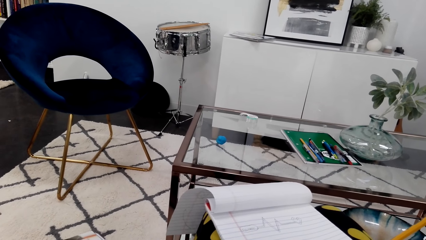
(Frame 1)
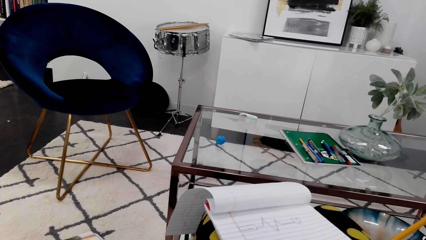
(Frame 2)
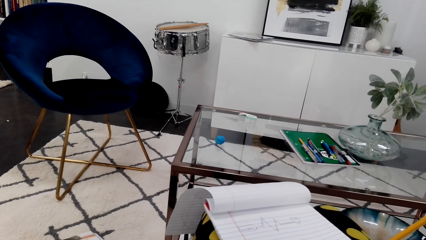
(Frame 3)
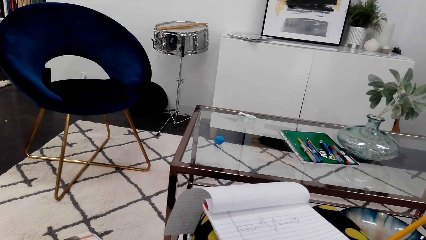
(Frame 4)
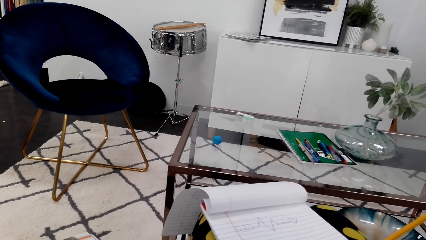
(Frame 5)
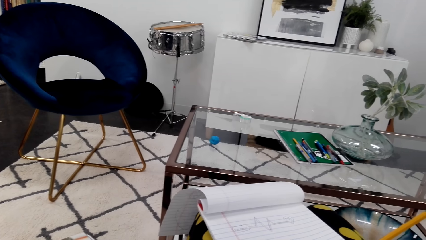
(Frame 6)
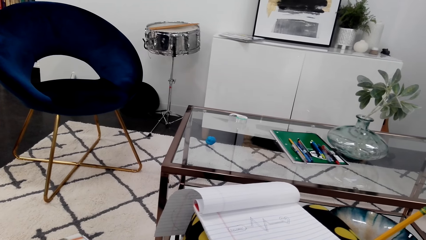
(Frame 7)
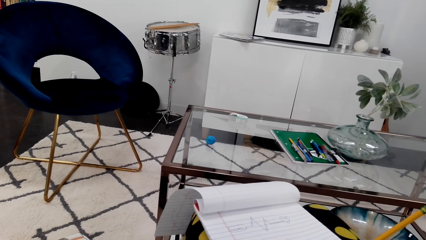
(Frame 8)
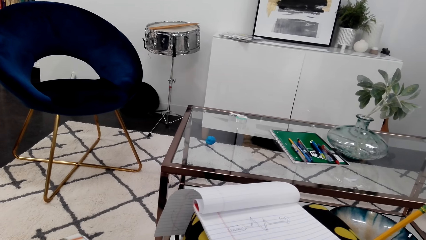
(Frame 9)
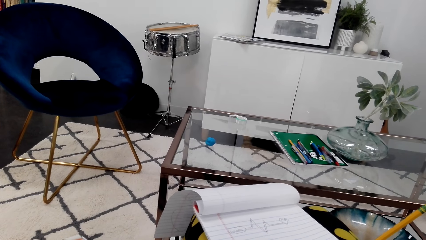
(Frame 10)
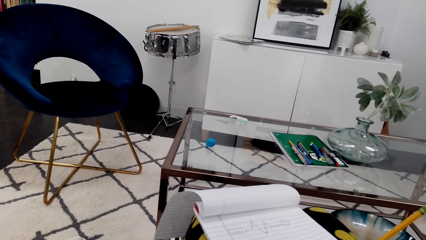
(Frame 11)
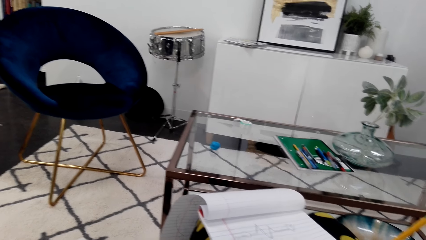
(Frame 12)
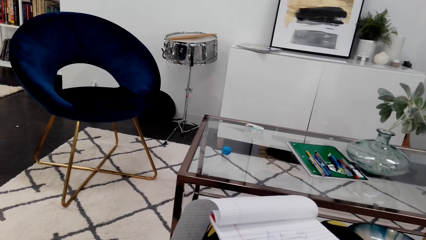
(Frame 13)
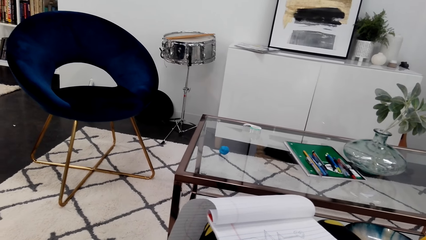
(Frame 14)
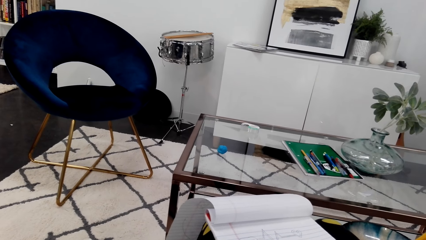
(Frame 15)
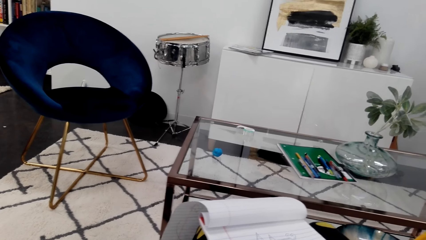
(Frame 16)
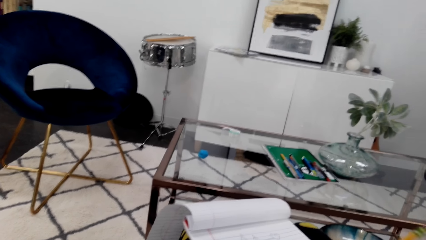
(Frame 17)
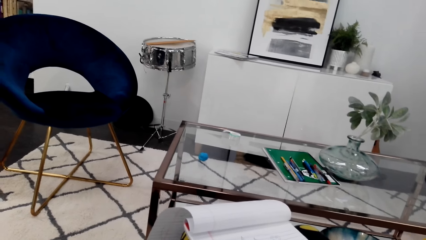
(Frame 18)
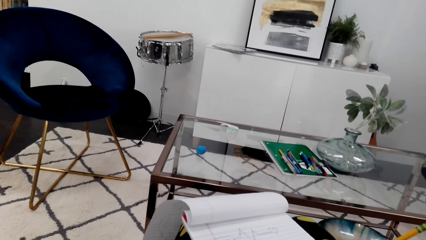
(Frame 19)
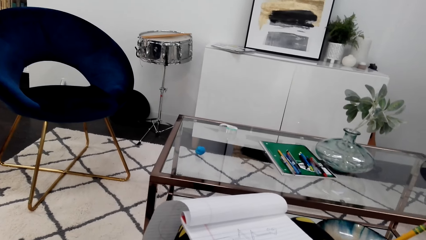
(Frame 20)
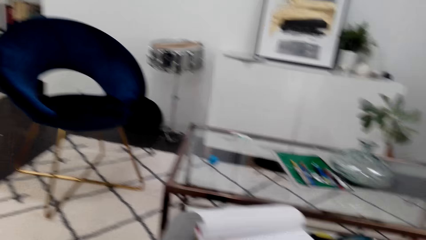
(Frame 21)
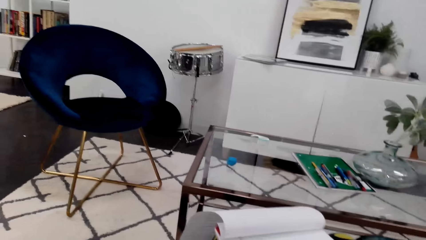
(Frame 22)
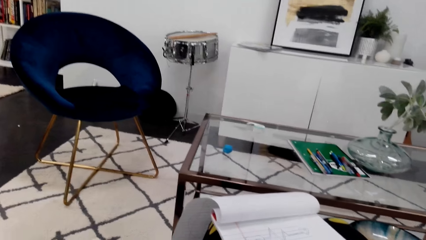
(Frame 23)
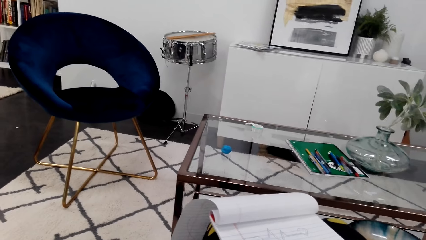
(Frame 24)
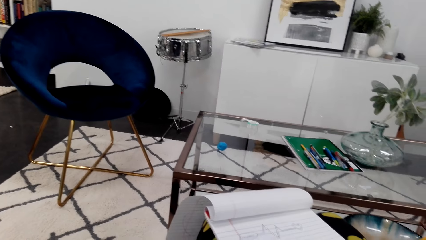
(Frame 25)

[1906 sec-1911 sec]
The camera wearer draws on a notebook.

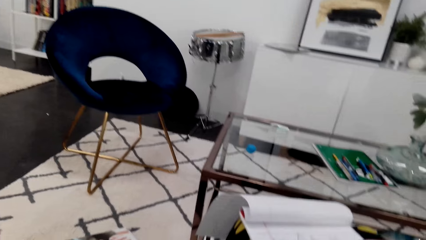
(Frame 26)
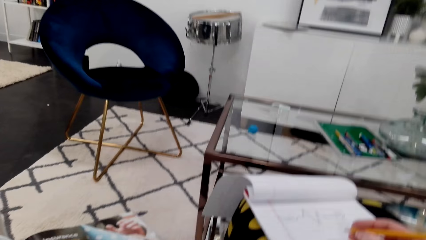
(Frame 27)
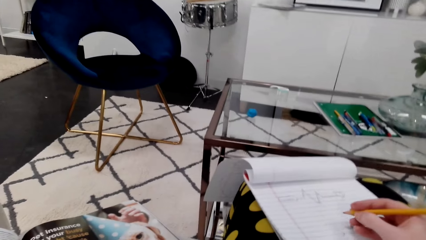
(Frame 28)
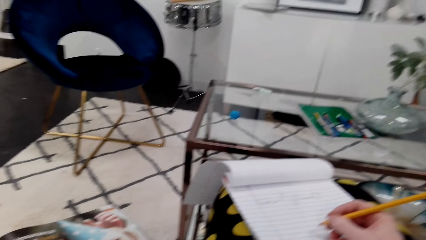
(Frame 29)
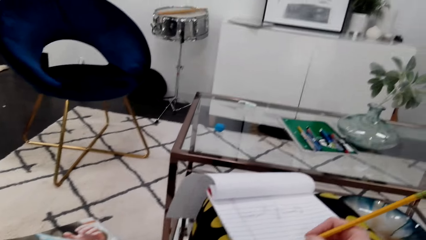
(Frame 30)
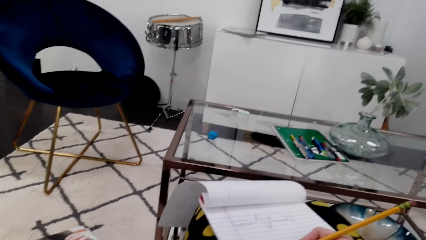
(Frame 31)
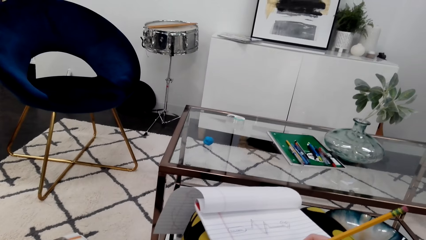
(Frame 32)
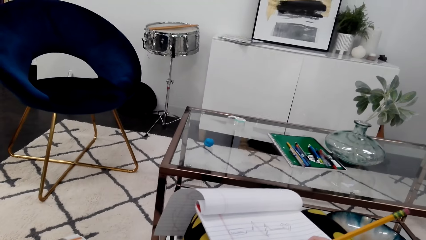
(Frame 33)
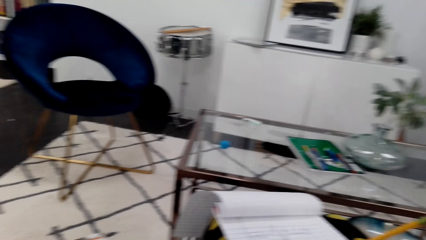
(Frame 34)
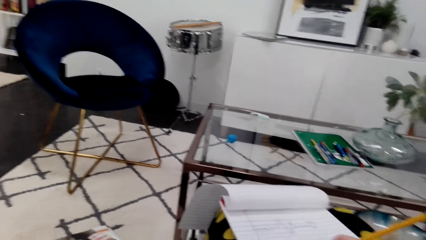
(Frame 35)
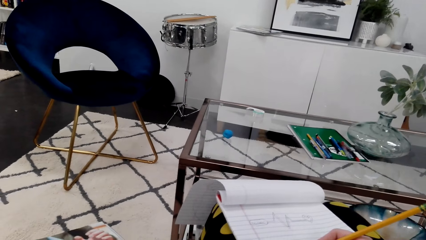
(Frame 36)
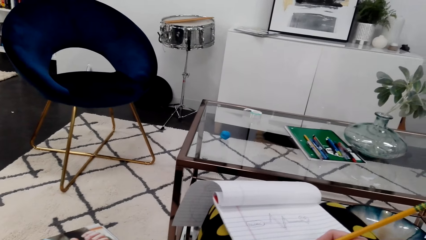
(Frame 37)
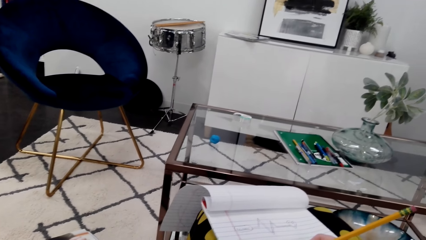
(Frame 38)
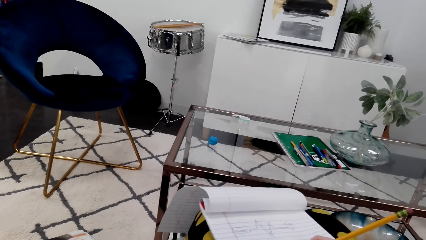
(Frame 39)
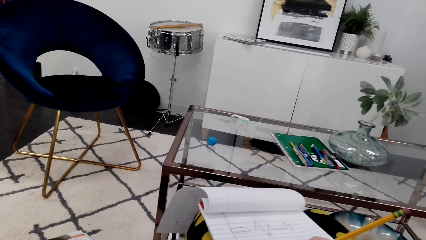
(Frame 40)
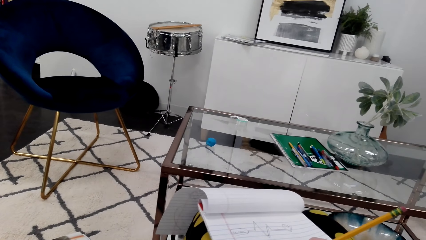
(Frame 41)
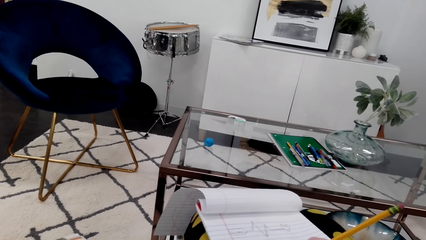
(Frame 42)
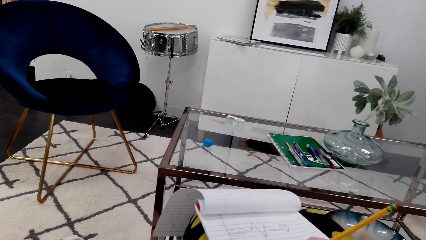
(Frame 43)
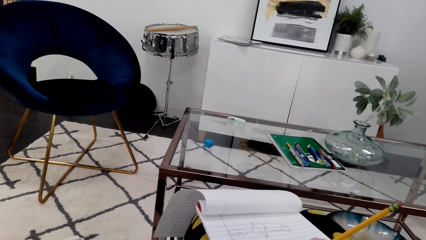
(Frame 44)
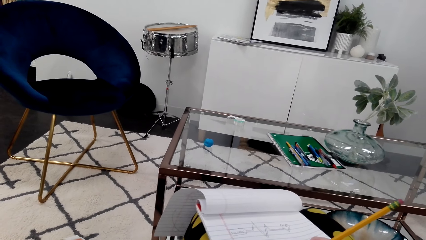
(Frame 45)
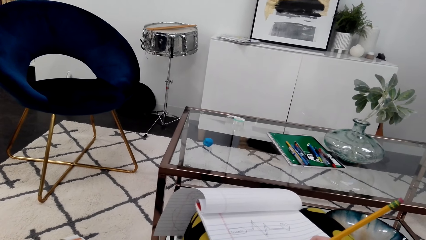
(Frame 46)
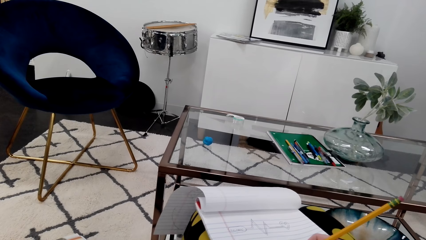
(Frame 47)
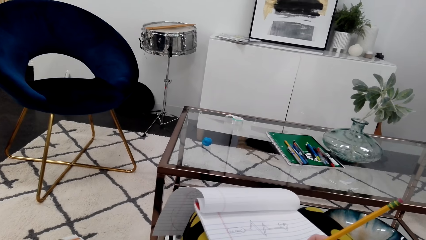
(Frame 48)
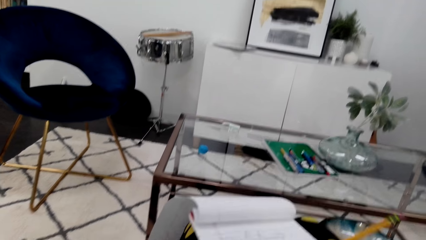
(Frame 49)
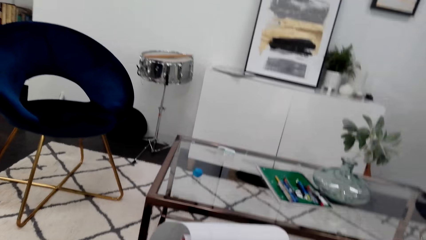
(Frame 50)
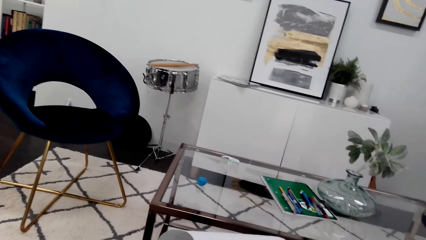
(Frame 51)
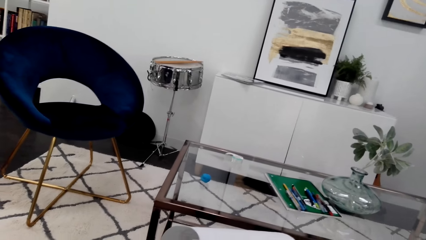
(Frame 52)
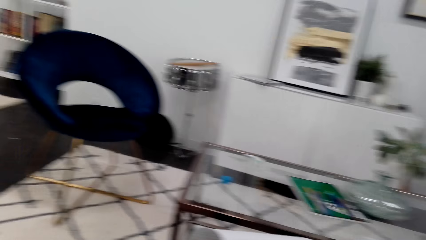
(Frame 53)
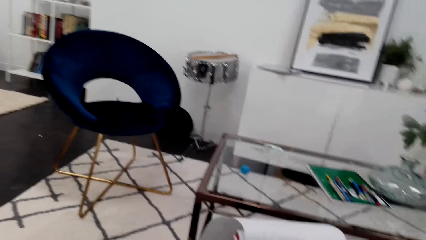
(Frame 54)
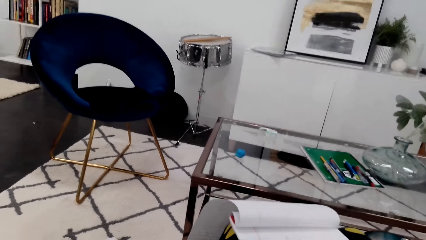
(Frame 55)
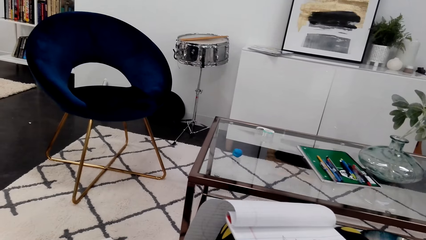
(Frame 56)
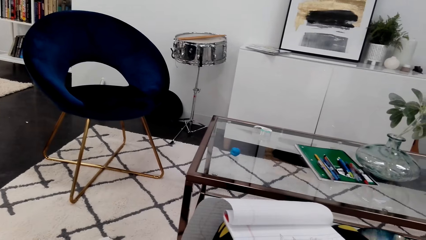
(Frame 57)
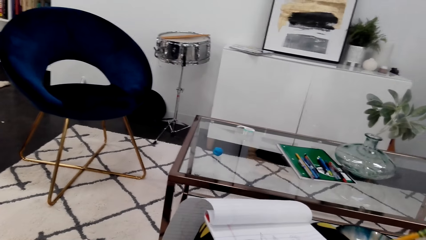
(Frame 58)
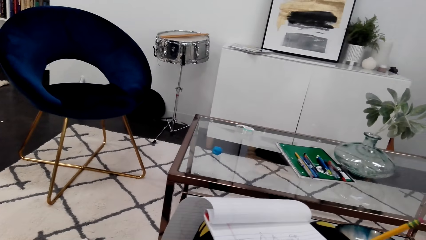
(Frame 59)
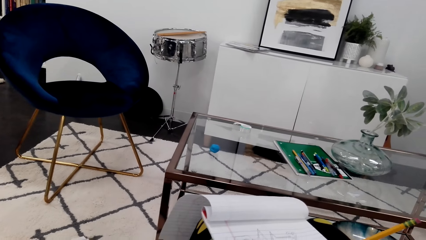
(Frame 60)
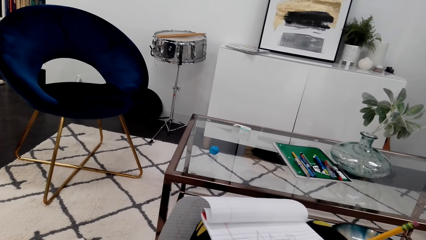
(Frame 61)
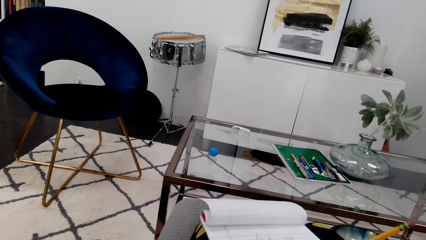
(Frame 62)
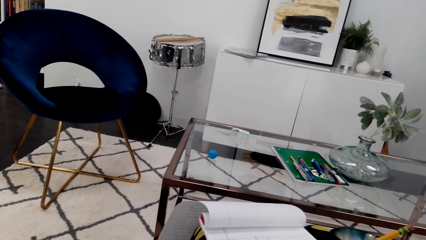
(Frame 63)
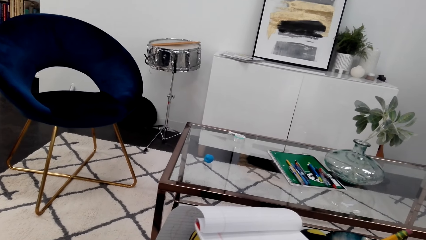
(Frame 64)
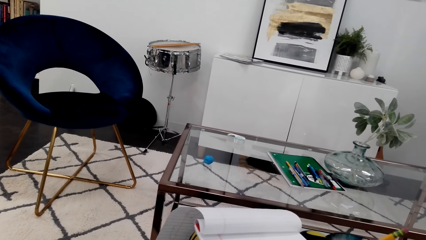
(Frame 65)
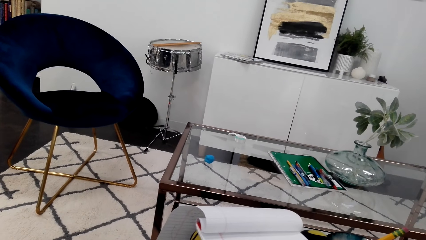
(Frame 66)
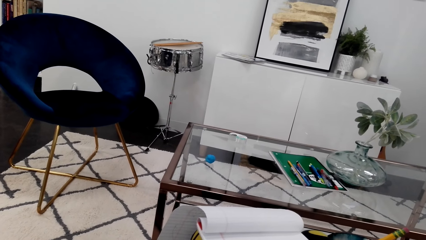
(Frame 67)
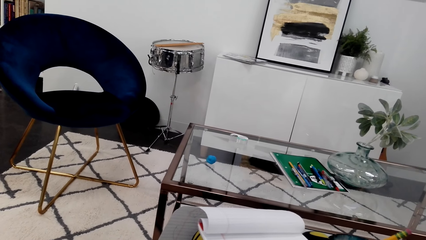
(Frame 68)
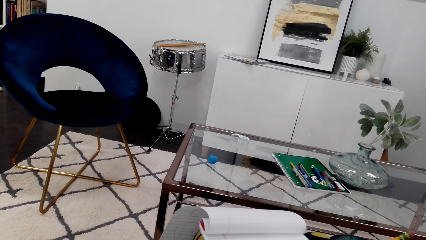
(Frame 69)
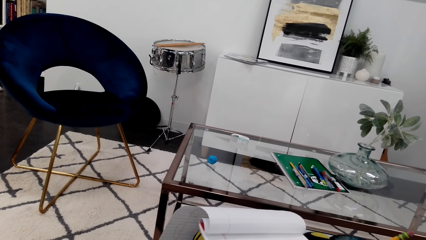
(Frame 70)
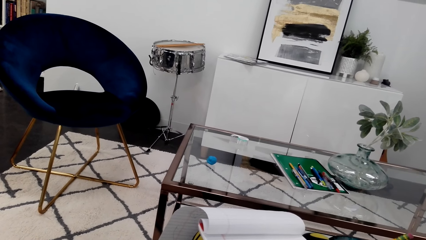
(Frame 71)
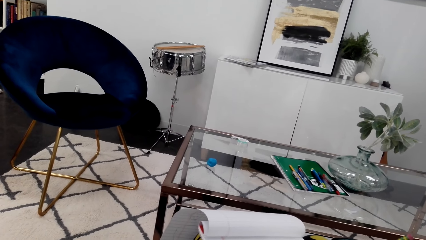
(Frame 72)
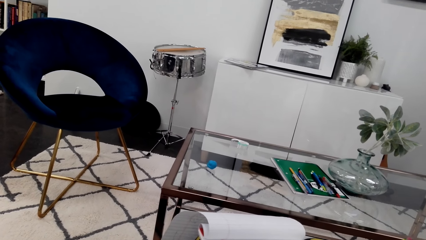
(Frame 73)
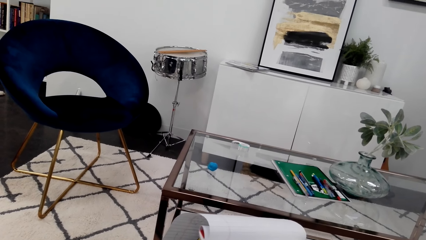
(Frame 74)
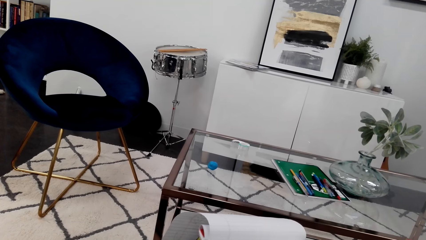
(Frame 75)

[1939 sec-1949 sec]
The camera wearer writes on the book with a pencil. They talk to someone on the phone.
